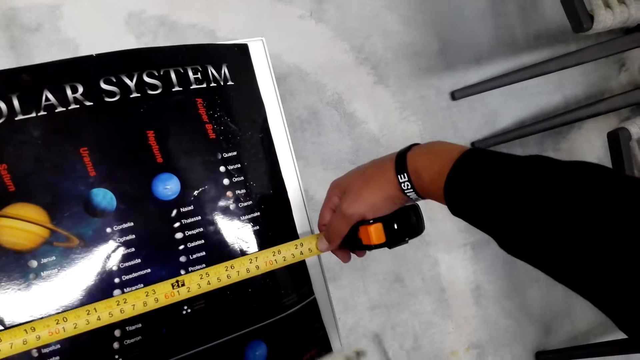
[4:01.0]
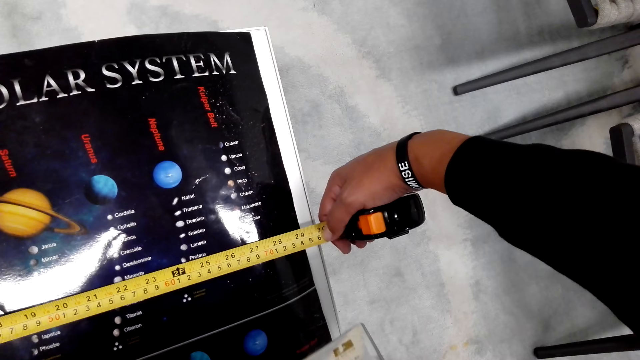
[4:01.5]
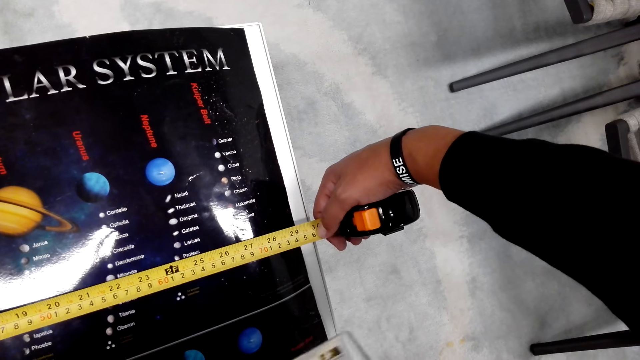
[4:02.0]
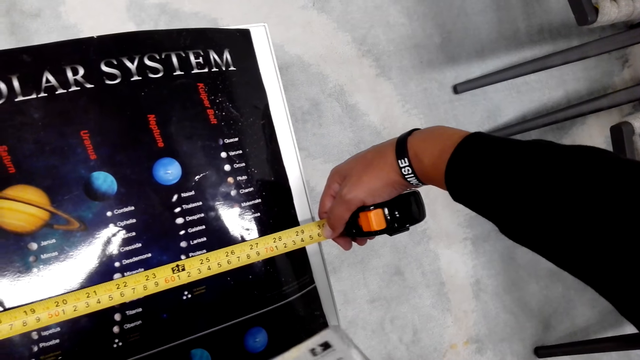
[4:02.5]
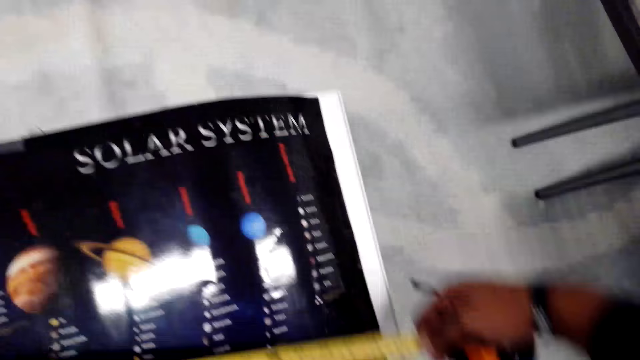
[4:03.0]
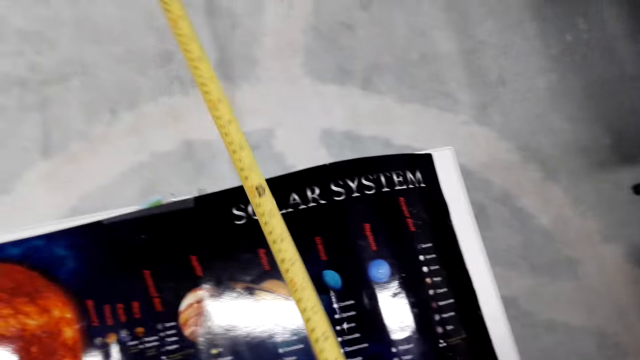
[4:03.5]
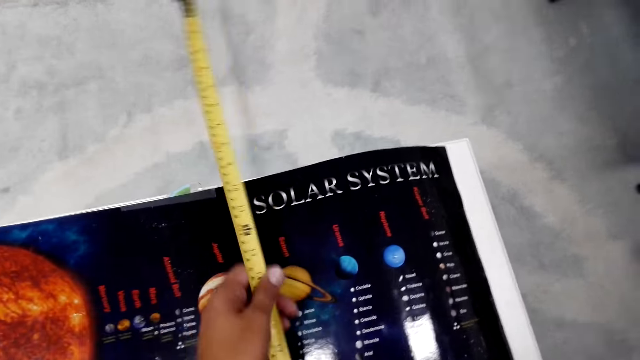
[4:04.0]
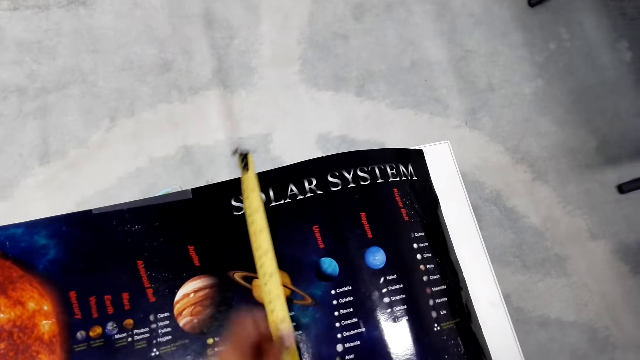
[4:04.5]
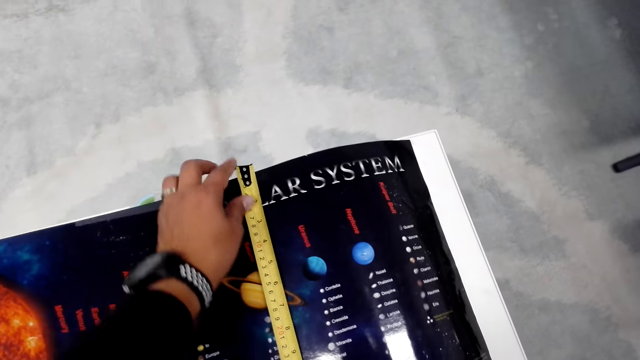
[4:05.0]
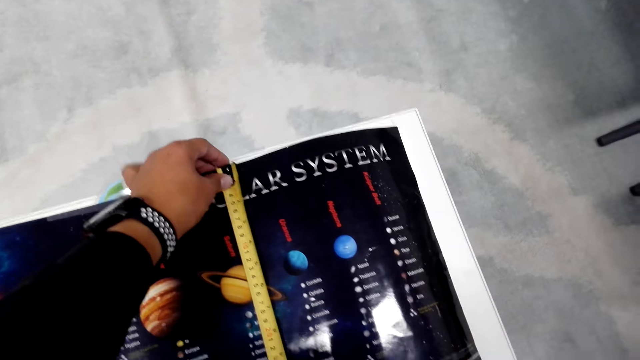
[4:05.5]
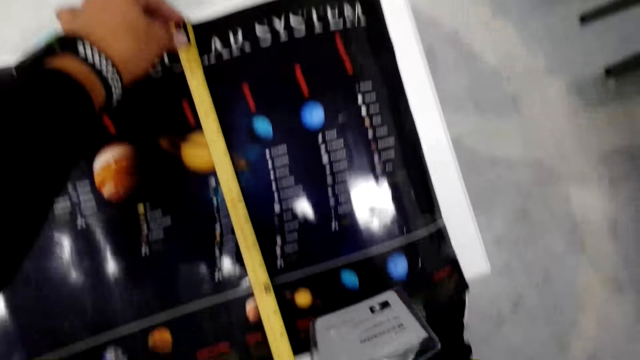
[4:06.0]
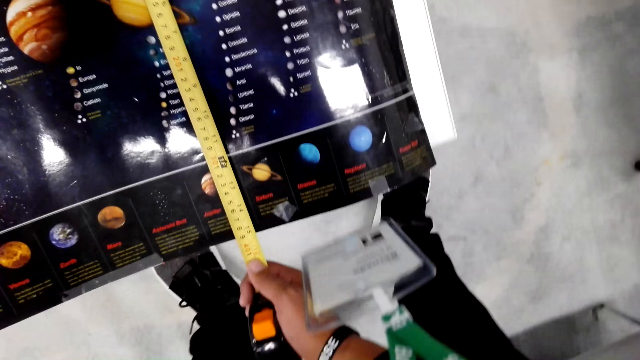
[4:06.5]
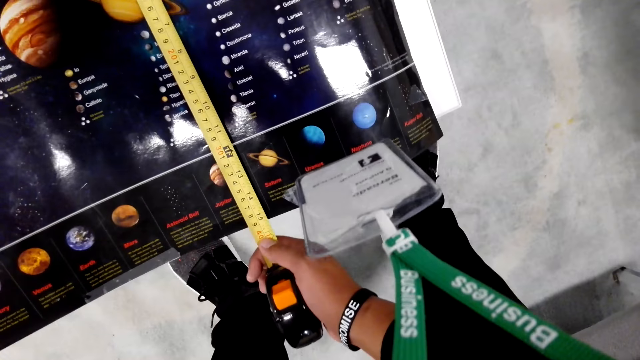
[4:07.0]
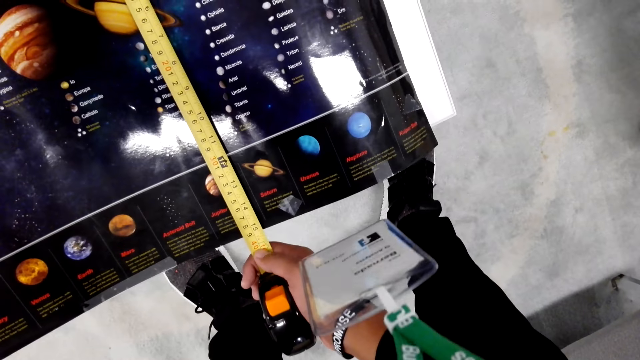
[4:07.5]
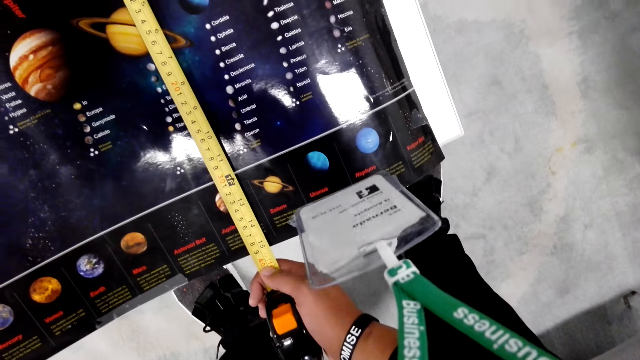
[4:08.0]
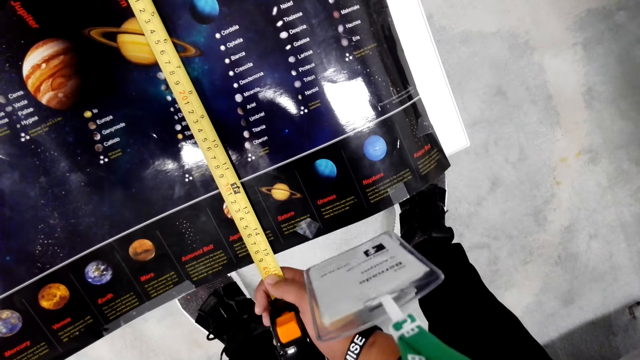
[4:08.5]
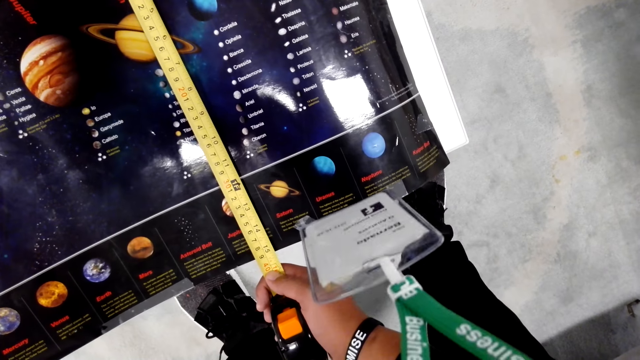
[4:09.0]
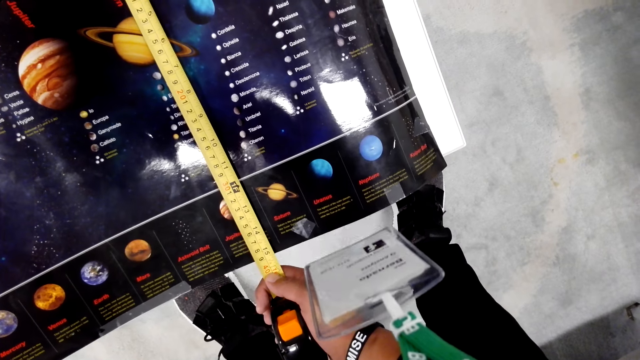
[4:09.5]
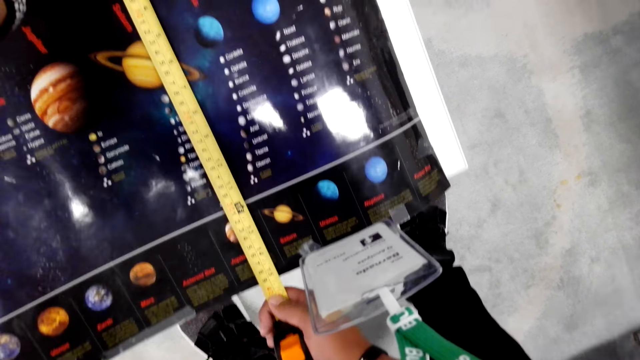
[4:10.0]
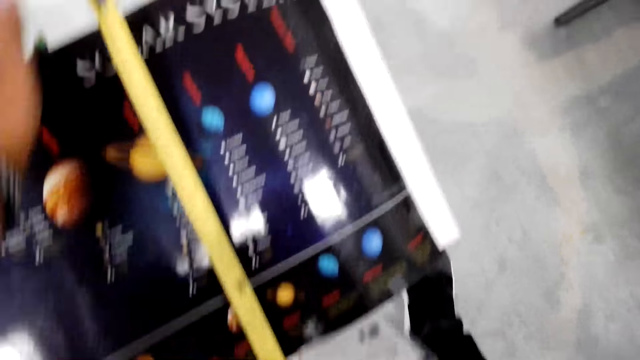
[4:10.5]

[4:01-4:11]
The camera wearer measures the other side of the paper with a measuring tape.

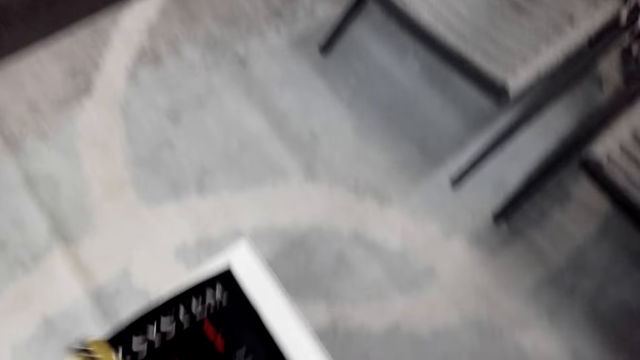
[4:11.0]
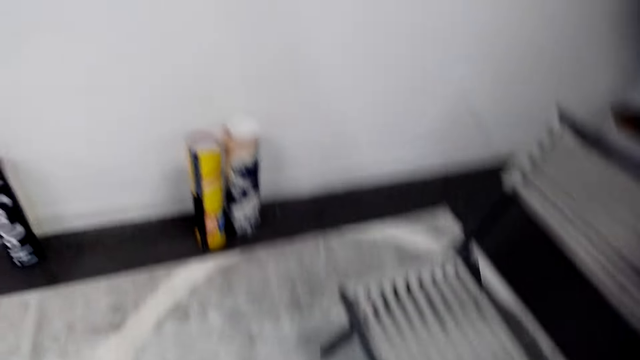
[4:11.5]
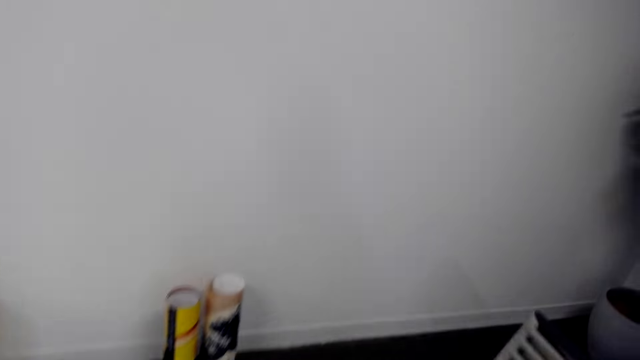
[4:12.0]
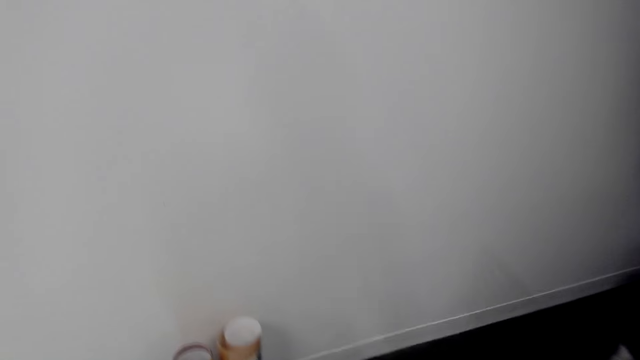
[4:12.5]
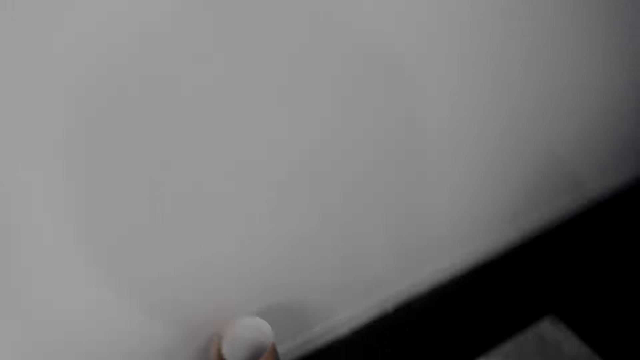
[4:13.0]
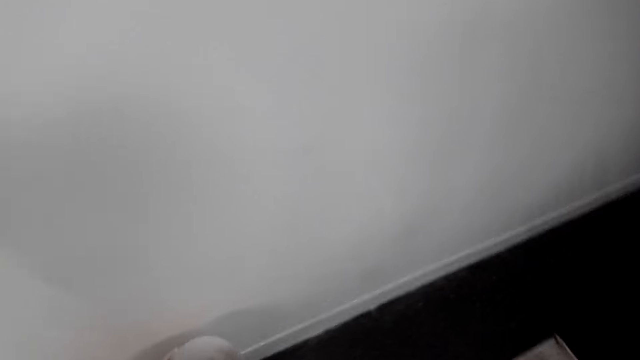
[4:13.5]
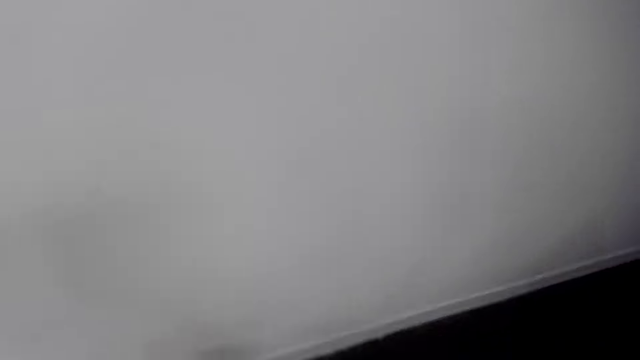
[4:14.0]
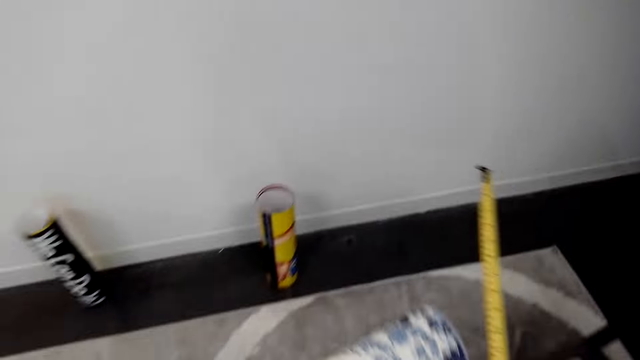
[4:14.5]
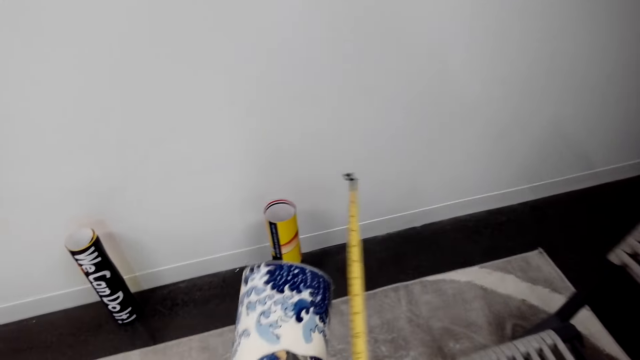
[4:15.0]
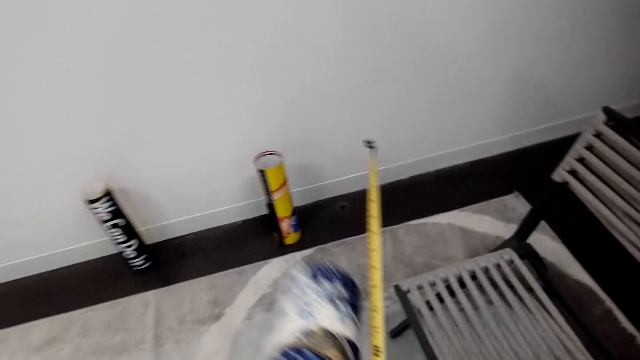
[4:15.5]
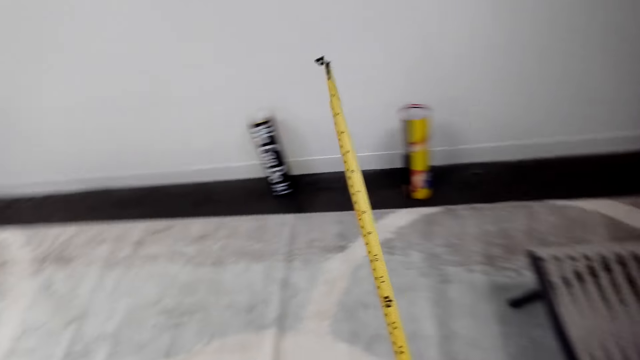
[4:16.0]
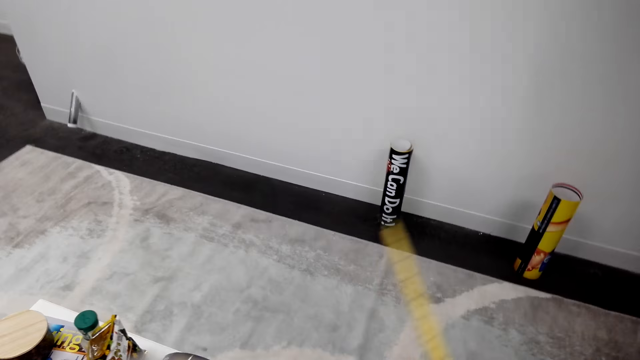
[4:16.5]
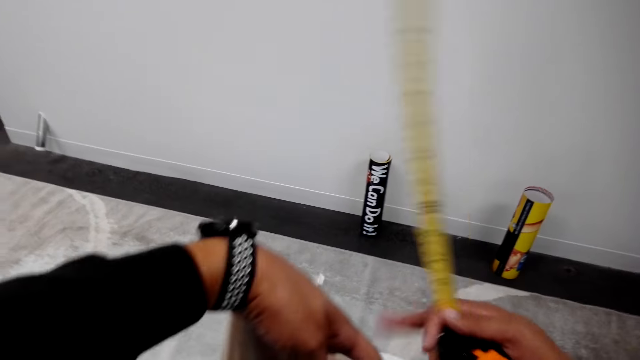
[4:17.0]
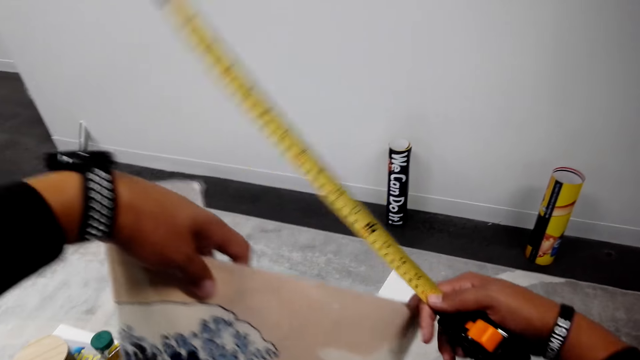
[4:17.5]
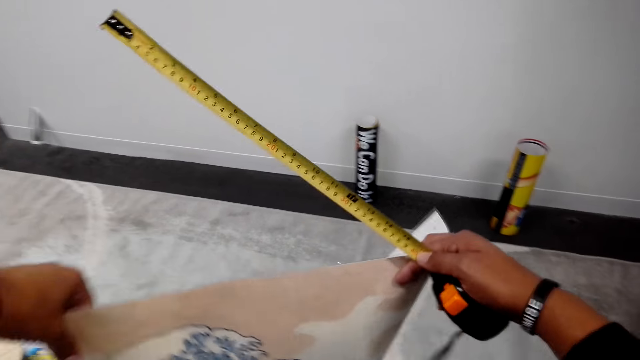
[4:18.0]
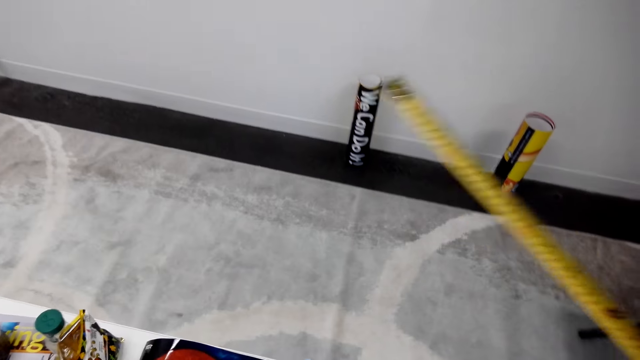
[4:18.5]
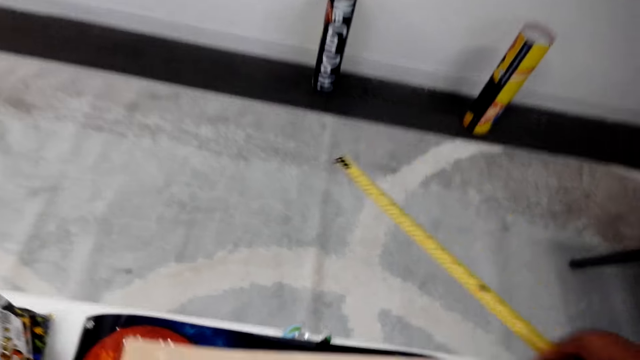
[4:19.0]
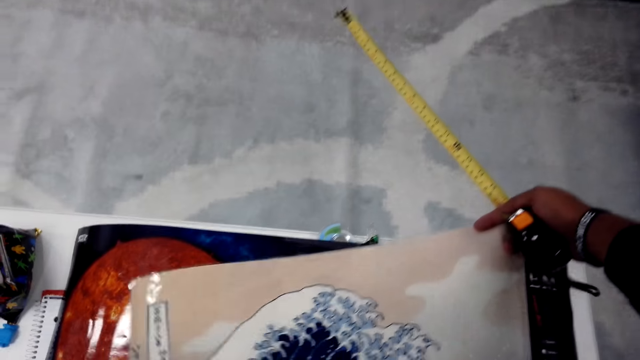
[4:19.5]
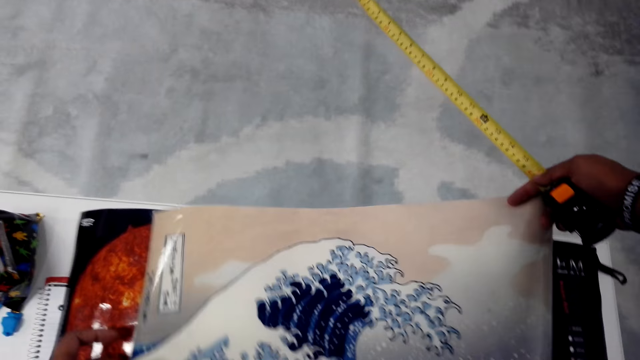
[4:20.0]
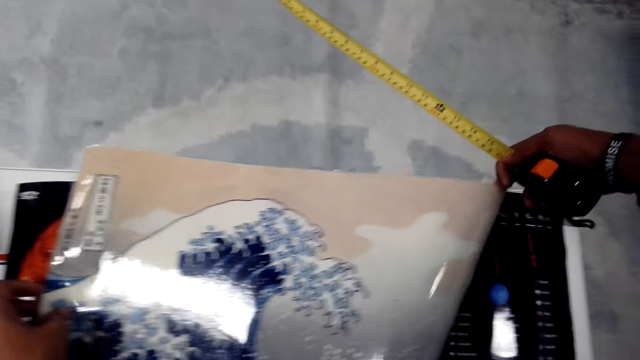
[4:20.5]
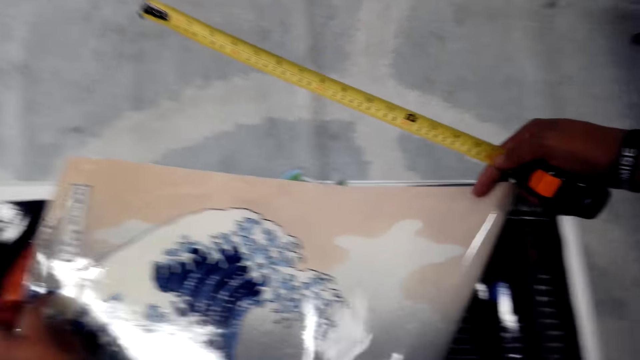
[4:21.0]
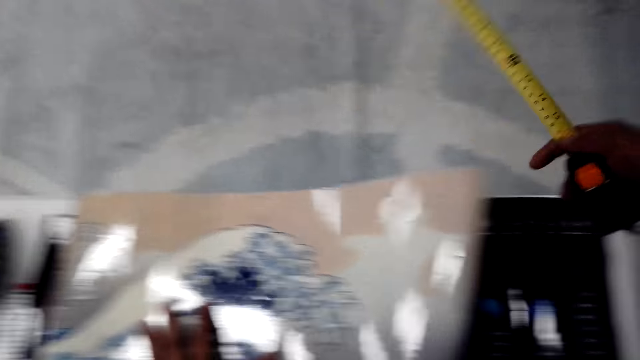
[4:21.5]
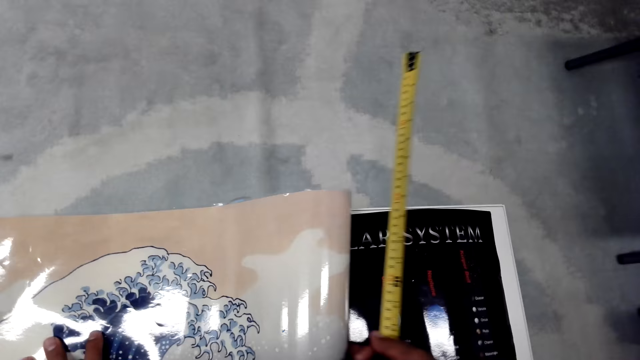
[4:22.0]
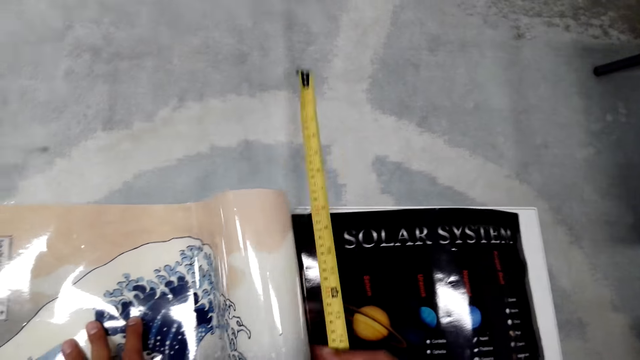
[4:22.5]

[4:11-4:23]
The camera wearer walks away, holds a paper, and puts the paper on the table.
